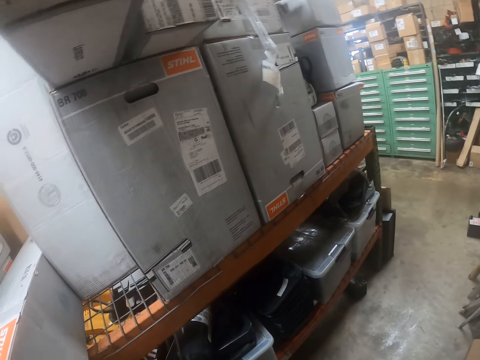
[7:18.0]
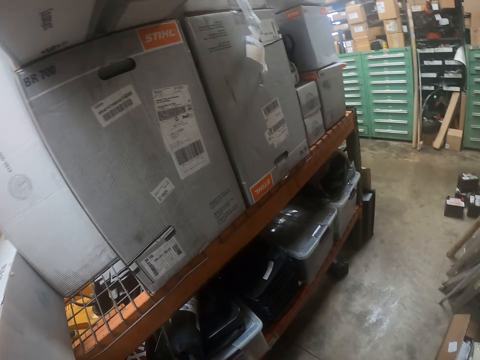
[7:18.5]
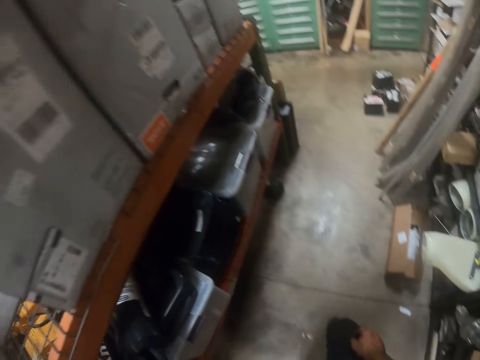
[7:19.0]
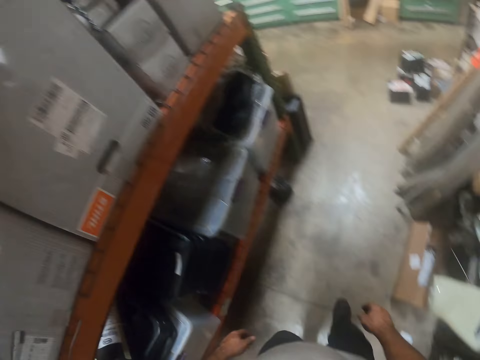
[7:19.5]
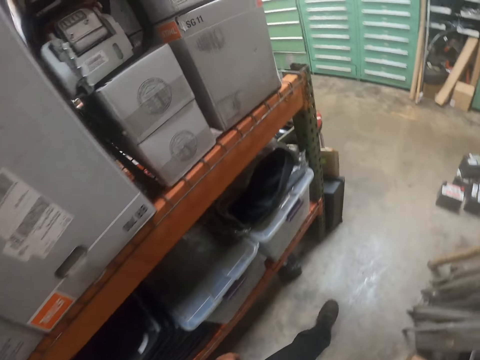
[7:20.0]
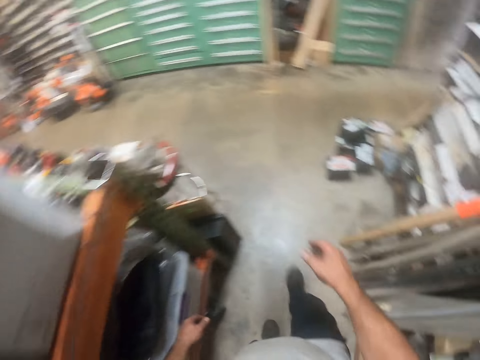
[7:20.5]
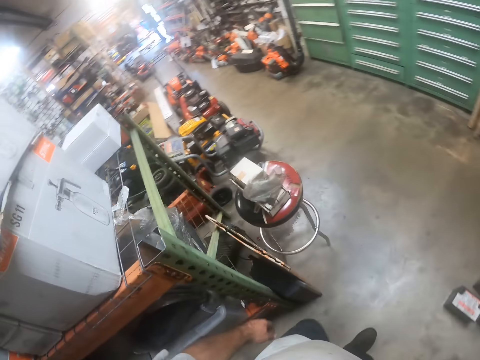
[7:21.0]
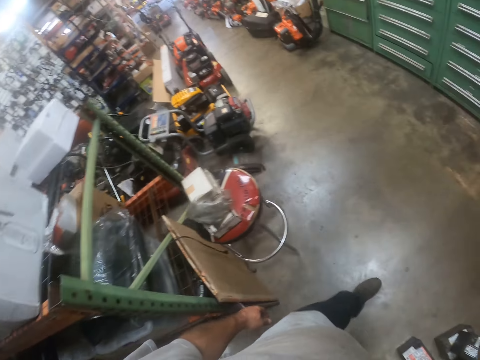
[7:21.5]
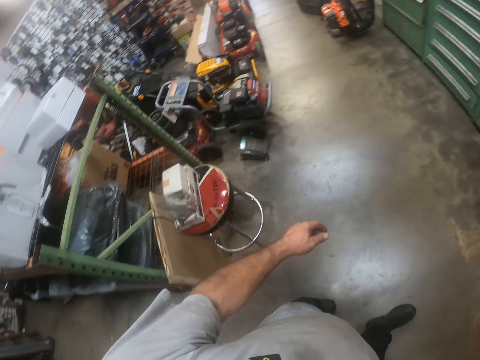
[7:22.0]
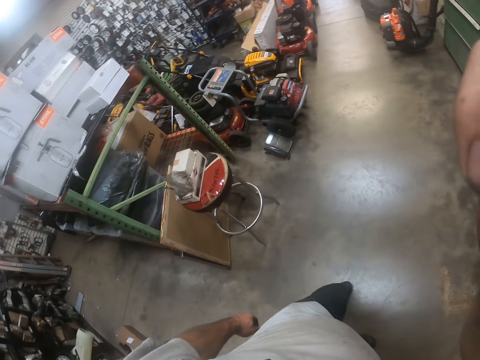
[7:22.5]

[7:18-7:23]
The camera wearer touches the camera with his left hand.
